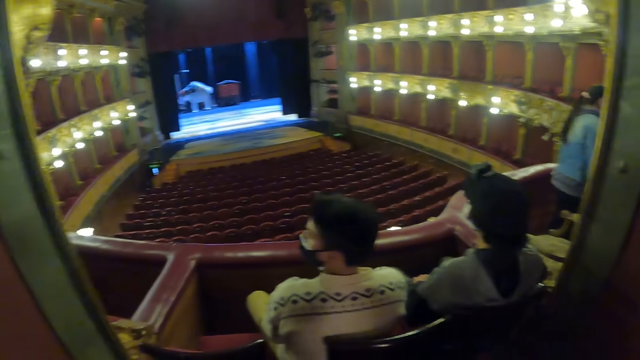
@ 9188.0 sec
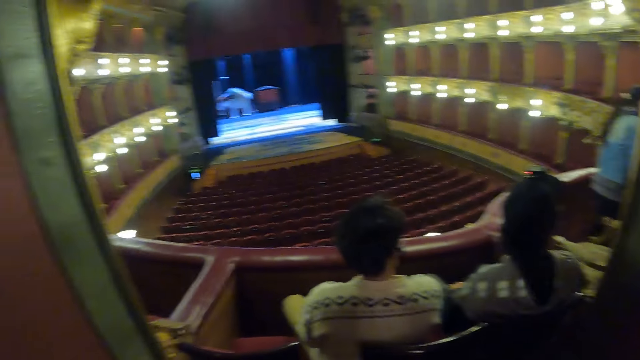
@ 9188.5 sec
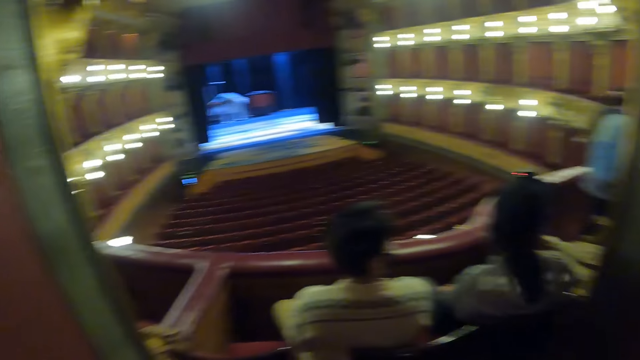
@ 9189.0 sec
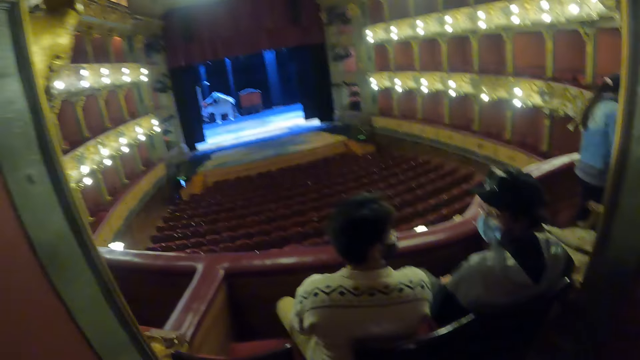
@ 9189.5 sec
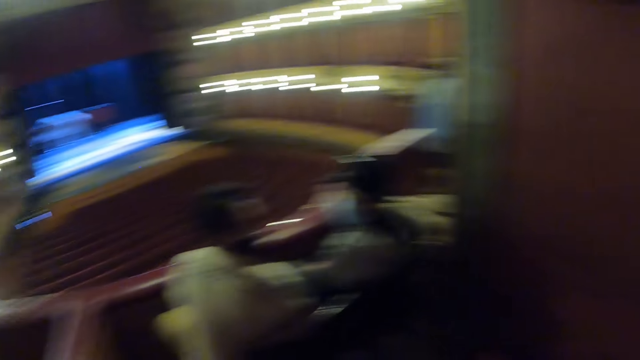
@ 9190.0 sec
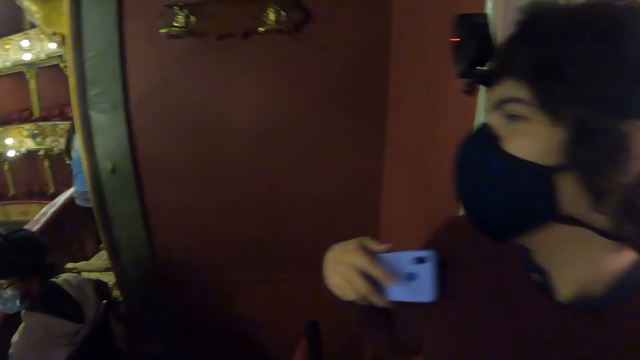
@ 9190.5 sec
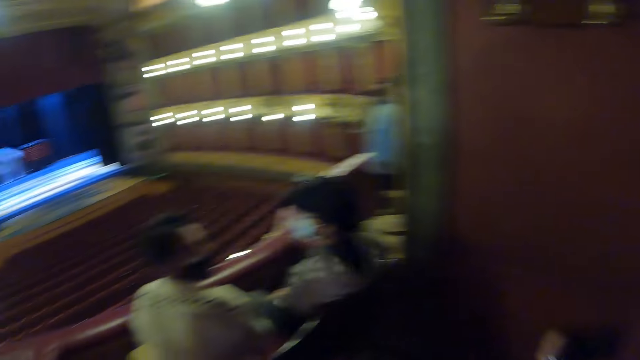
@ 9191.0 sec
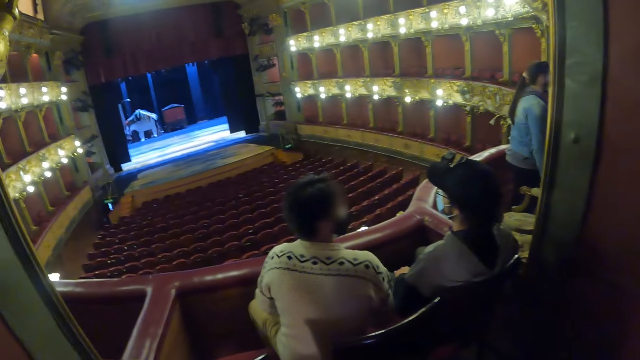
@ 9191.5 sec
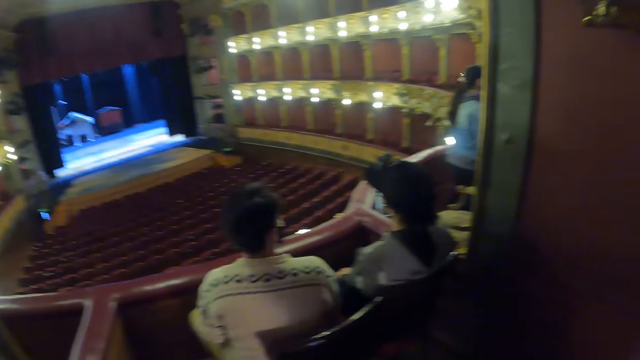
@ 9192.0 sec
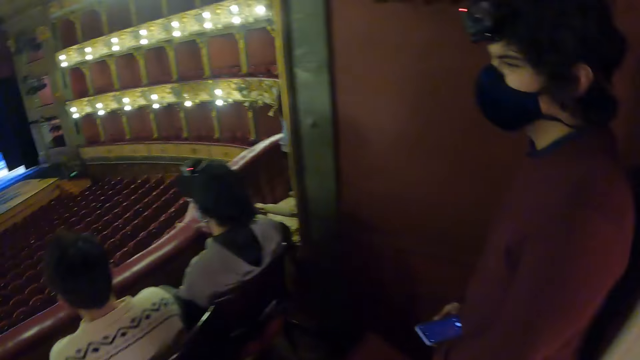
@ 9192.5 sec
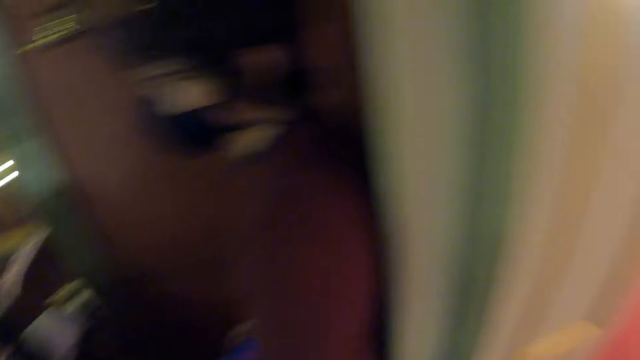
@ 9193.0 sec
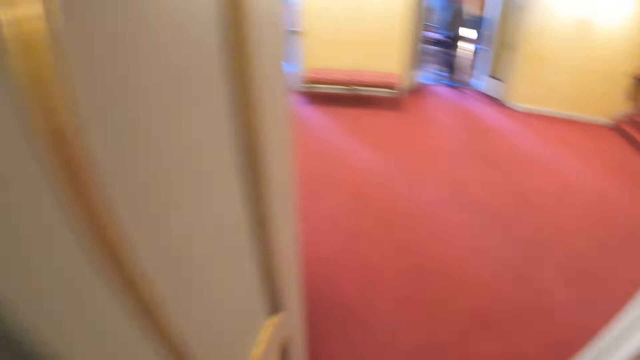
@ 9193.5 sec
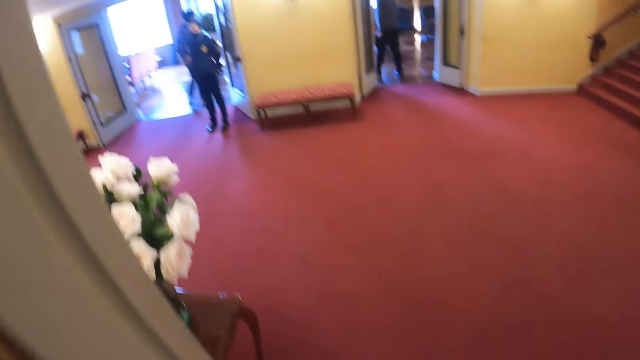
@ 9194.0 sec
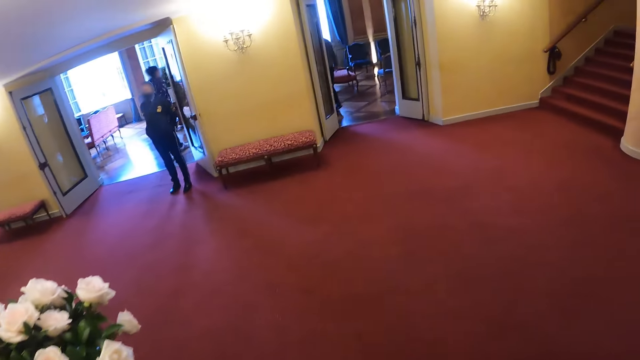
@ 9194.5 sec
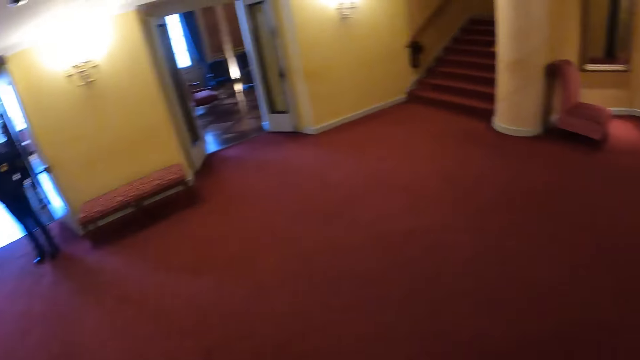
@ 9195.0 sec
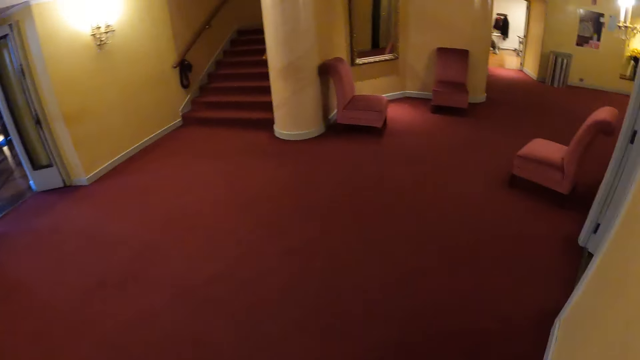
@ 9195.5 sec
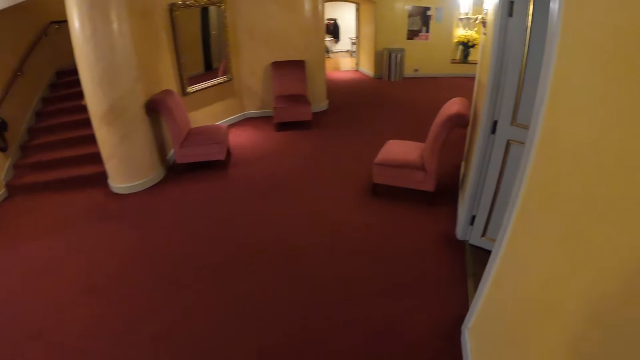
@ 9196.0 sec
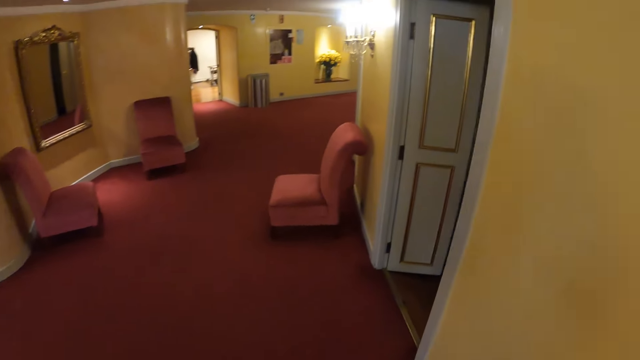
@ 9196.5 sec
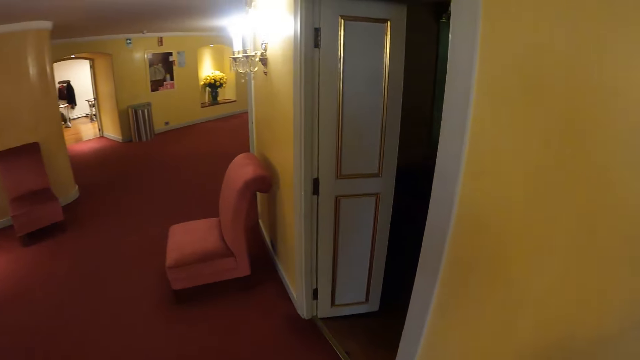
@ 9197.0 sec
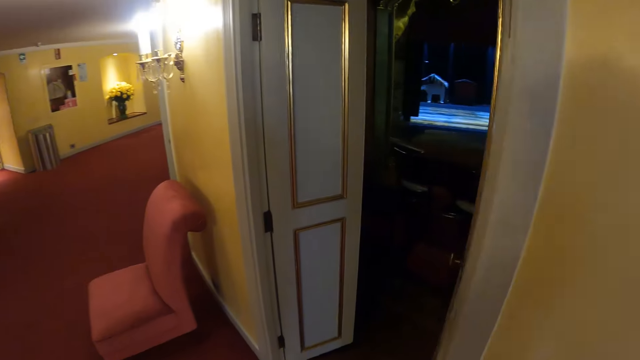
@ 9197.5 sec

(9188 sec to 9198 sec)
The camera wearer looks in the room. They walk out of the auditorium room. They walk around.

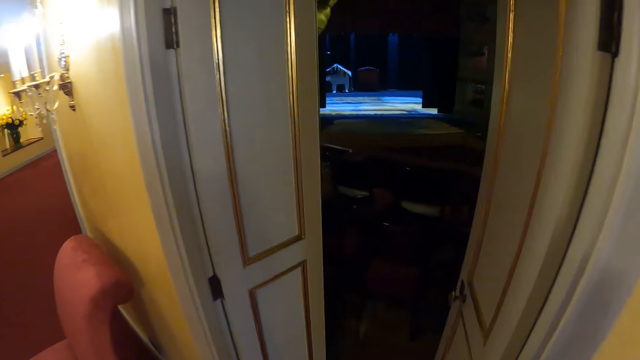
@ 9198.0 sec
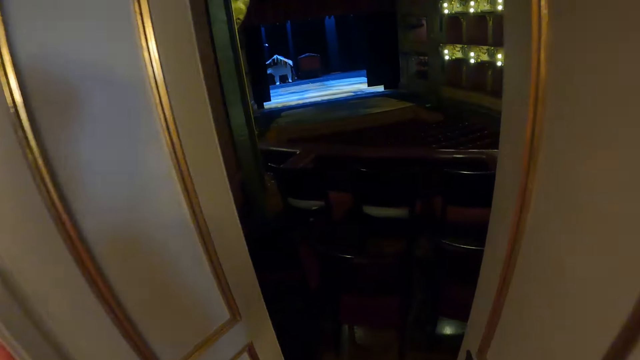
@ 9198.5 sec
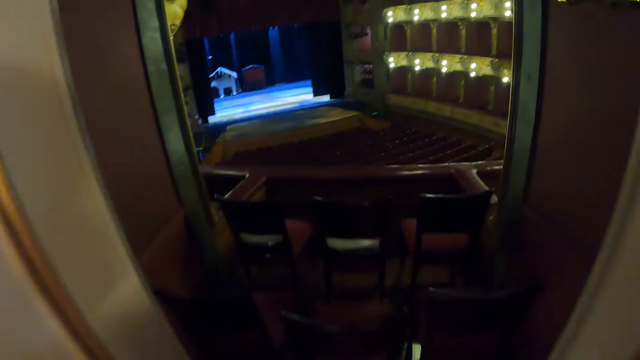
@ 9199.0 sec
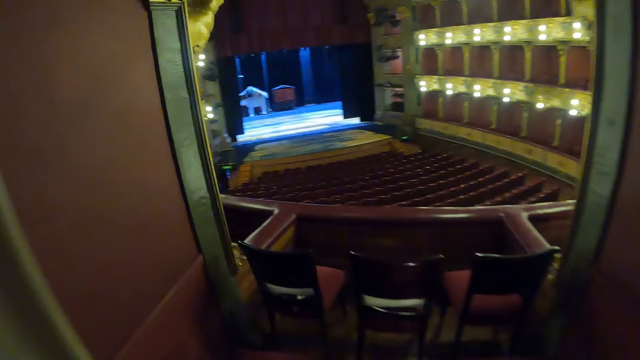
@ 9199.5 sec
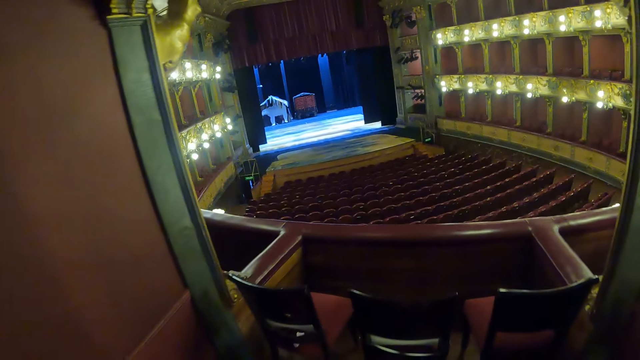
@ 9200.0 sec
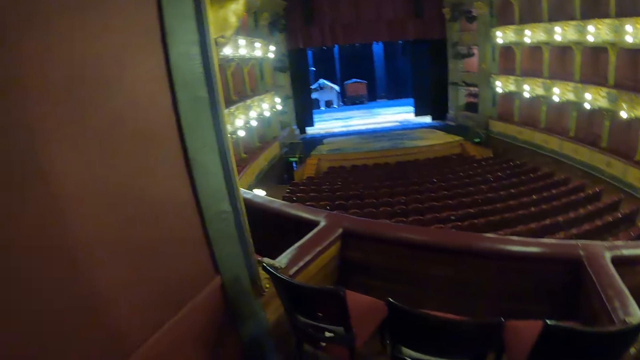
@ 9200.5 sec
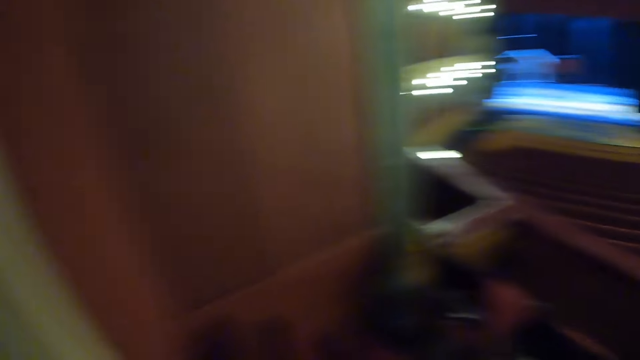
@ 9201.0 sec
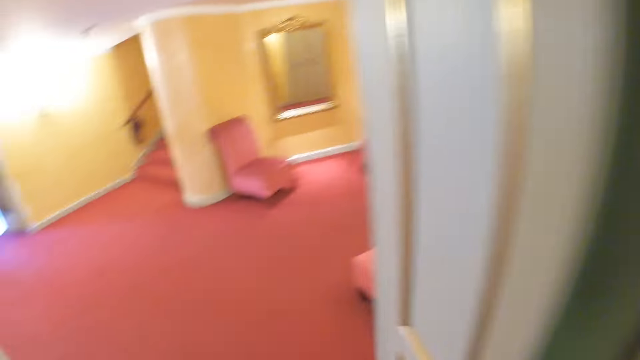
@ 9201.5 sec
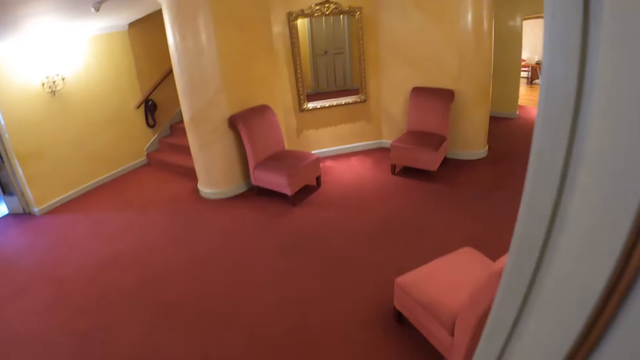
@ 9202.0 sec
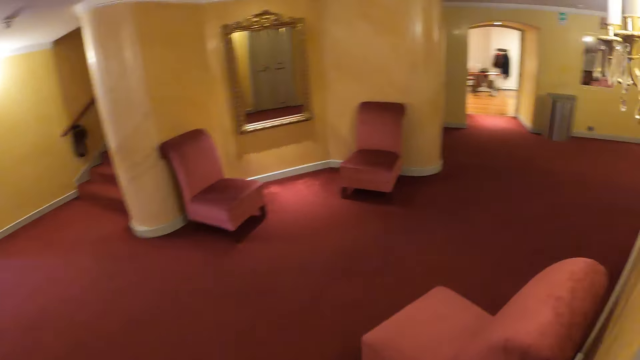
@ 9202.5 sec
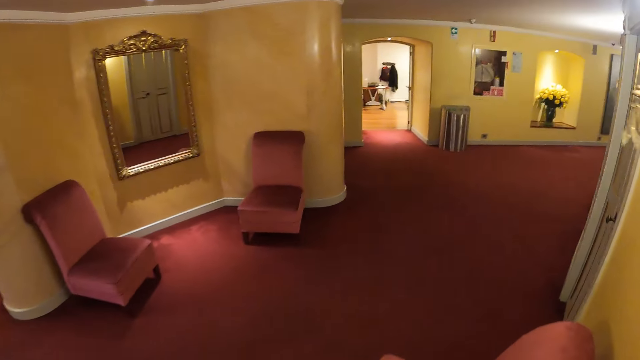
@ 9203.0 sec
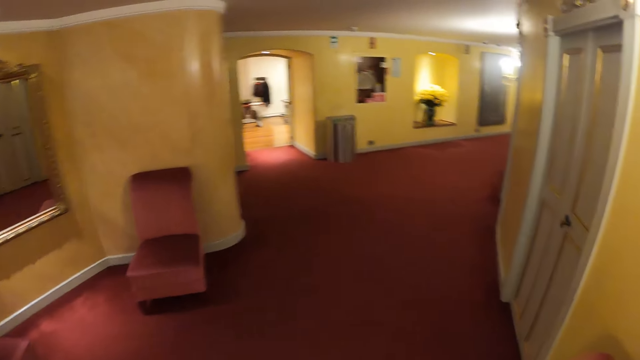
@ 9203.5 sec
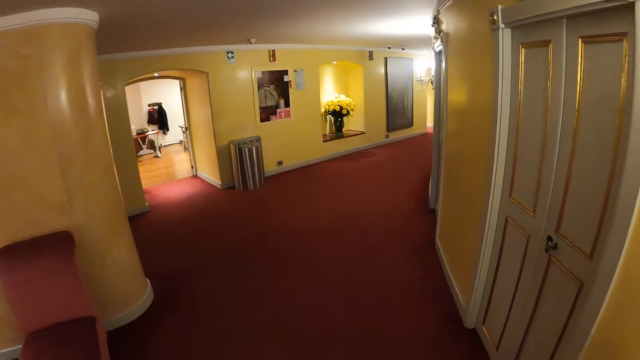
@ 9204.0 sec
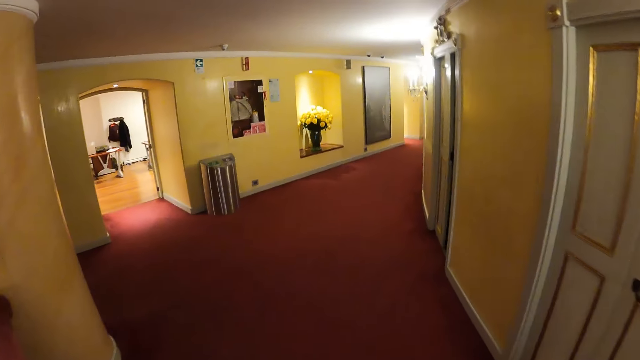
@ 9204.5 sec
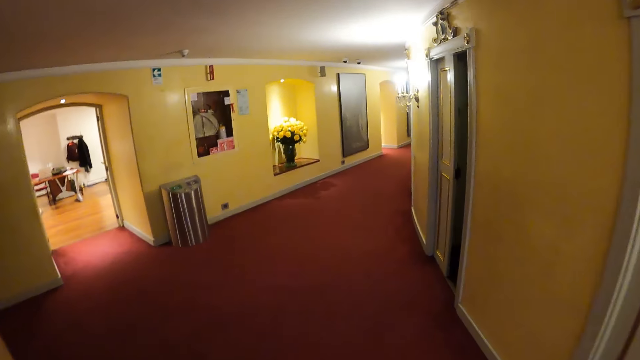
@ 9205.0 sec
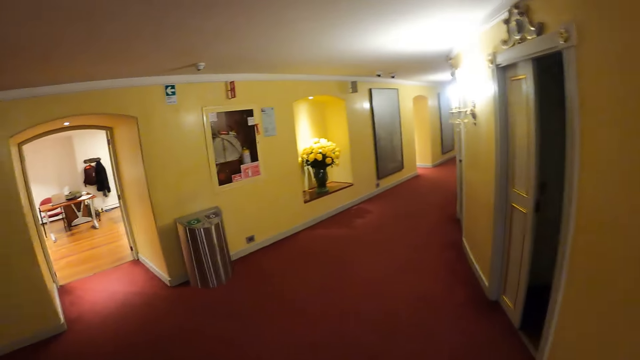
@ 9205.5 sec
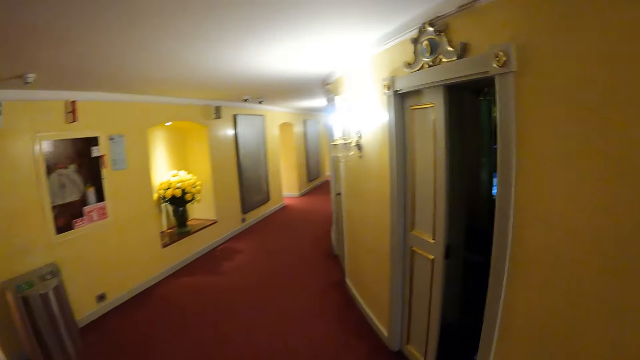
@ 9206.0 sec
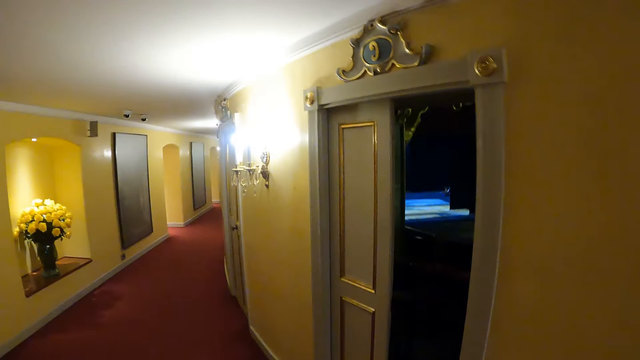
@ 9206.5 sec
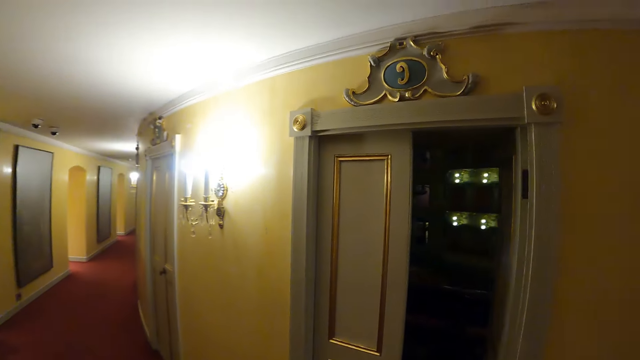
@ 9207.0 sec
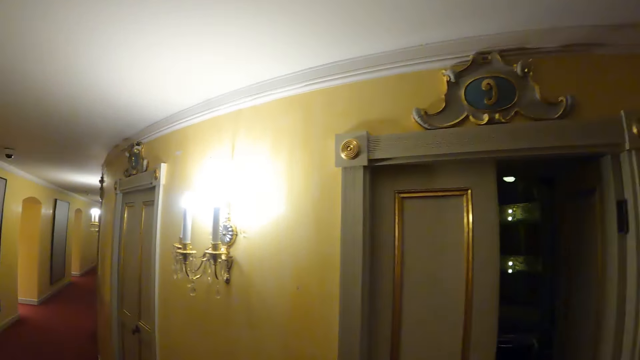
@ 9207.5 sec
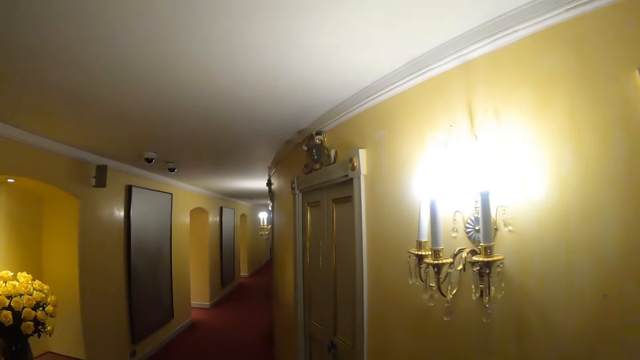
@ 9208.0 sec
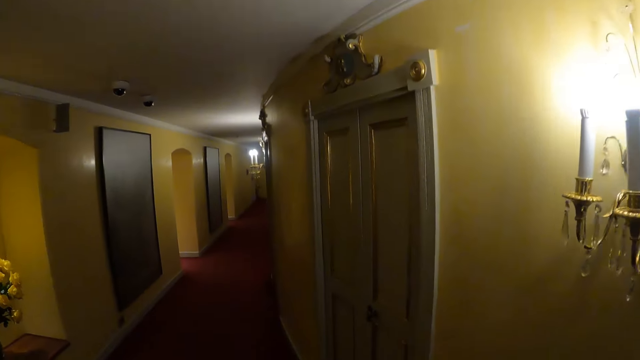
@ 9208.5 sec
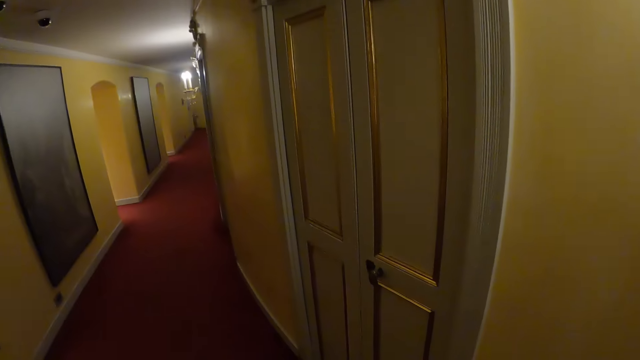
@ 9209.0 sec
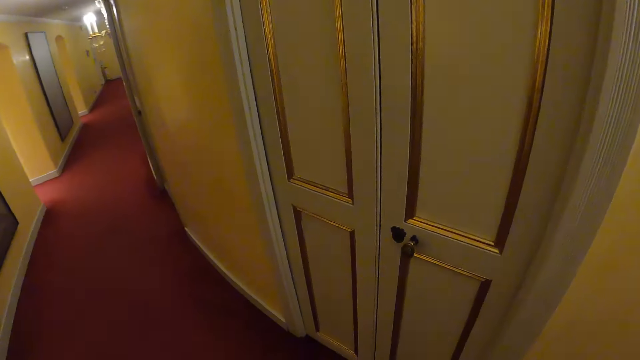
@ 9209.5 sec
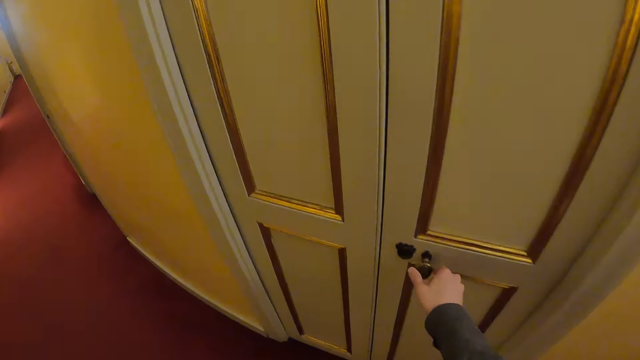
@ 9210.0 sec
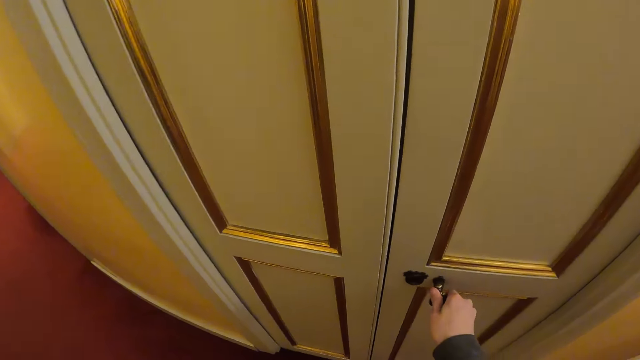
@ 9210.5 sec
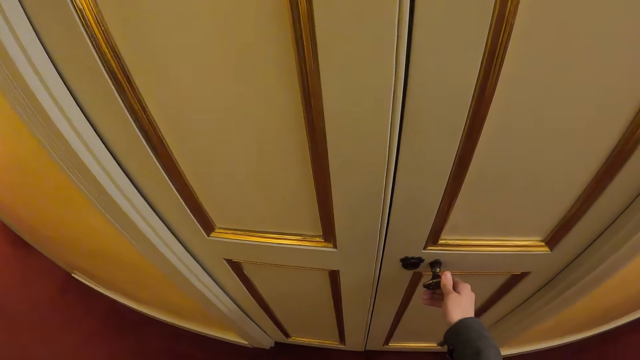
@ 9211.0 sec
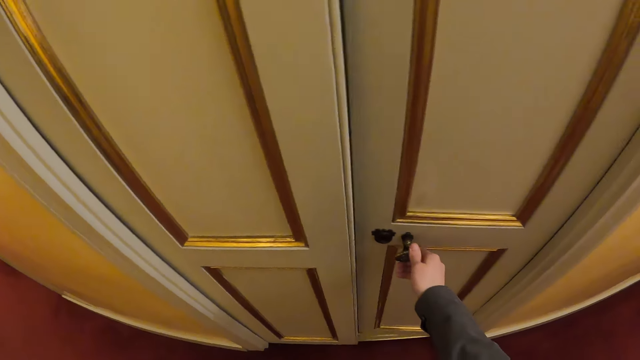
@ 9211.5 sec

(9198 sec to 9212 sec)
The camera wearer looks around the theatre. They walk across the theatre hallway. They open a door.
